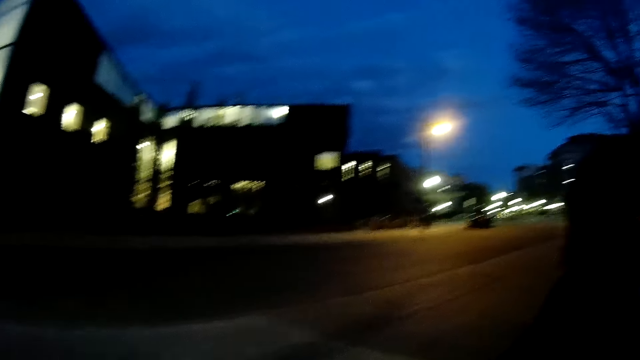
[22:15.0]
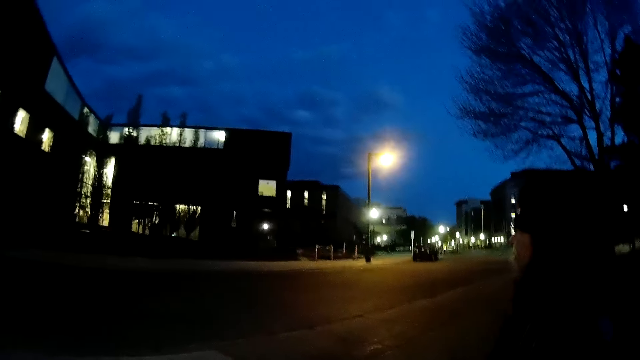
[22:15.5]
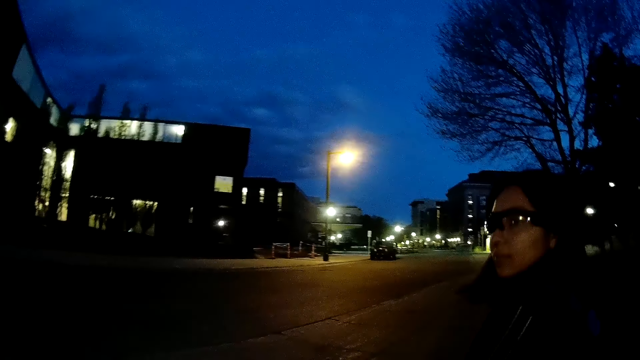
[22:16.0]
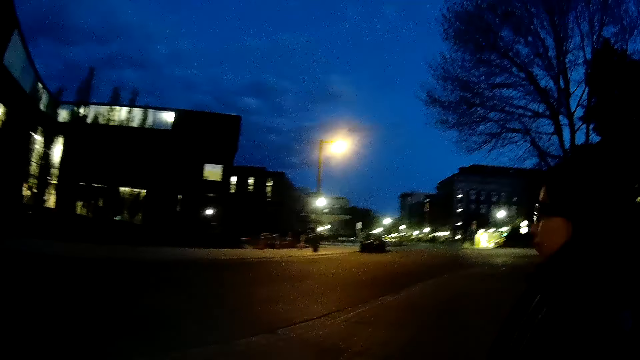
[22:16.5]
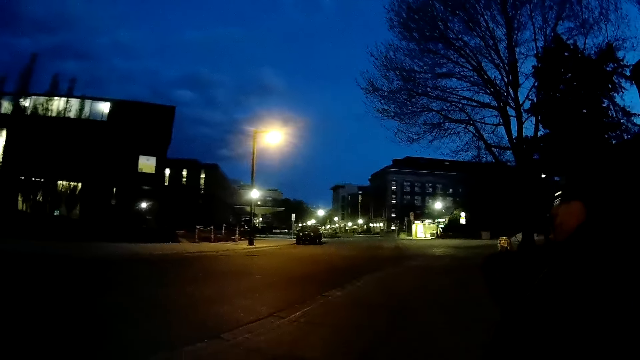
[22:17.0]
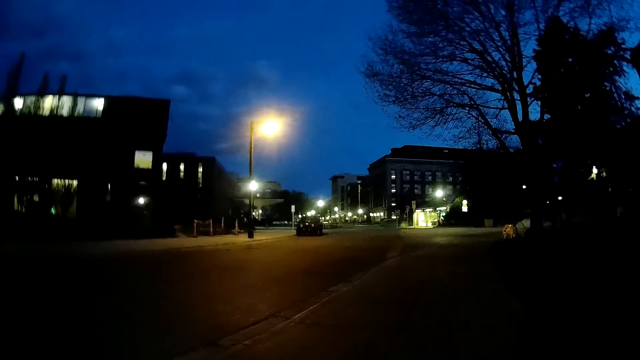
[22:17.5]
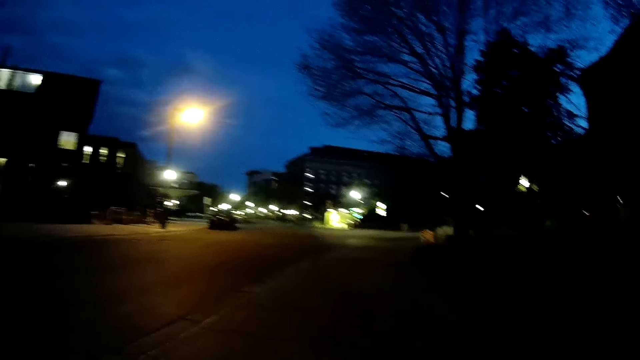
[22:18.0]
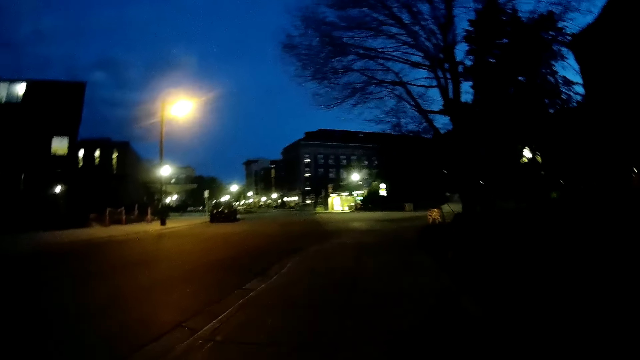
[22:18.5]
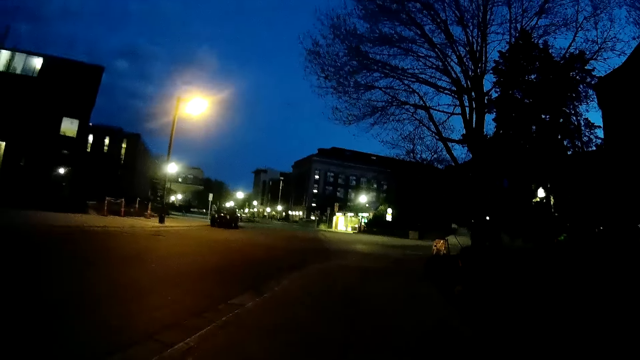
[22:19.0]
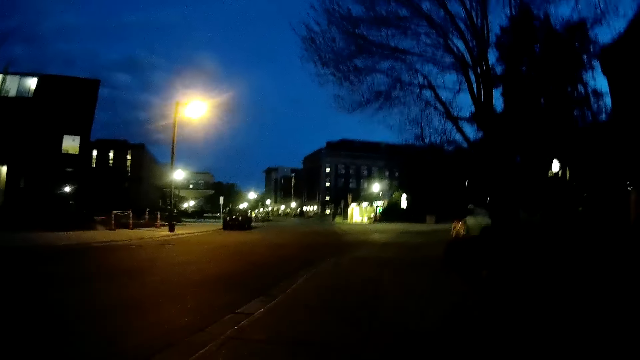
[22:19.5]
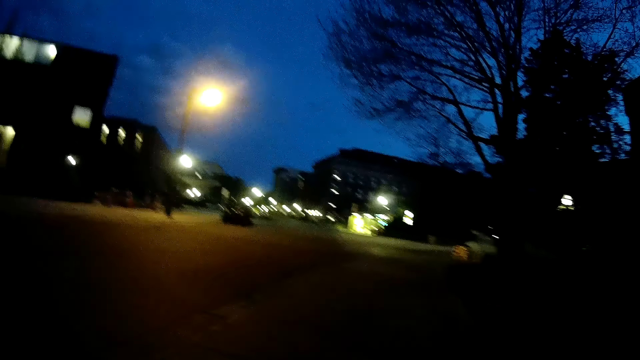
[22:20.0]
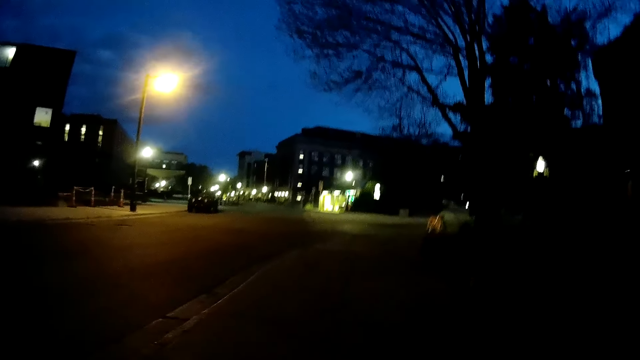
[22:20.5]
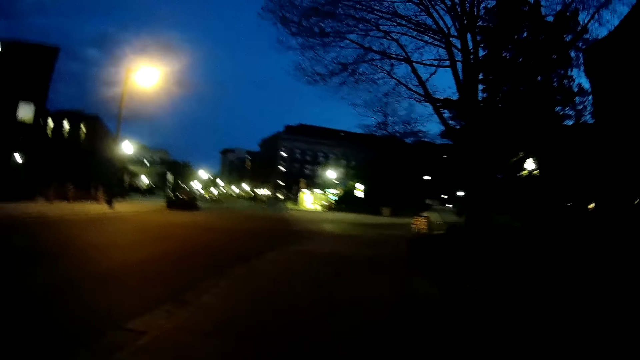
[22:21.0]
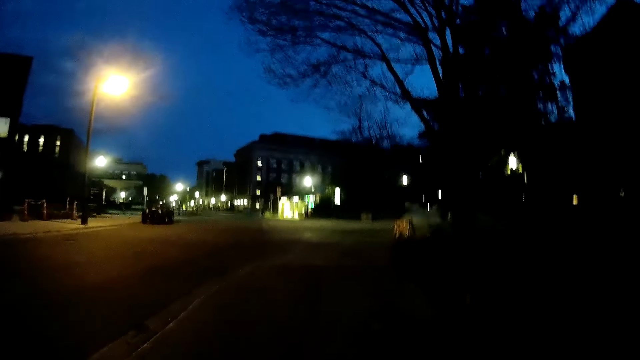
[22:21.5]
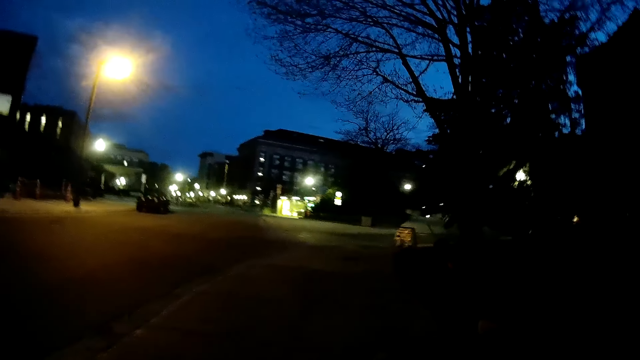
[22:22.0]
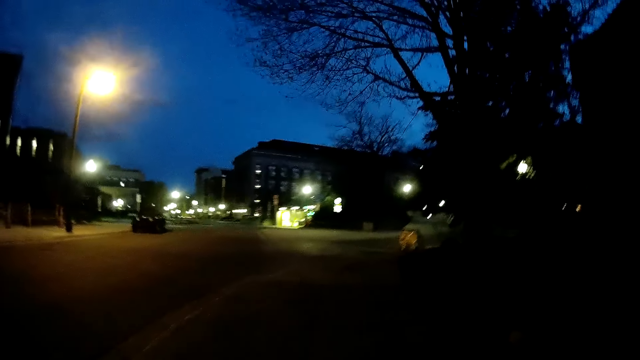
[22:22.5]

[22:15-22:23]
The camera wearer looks at a person. They walk around.

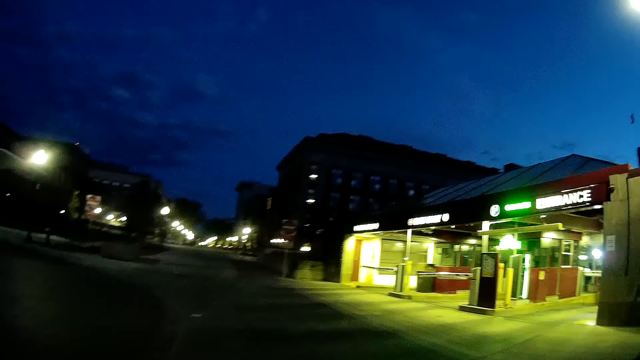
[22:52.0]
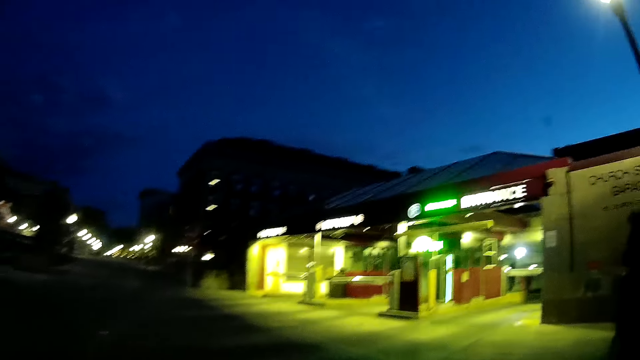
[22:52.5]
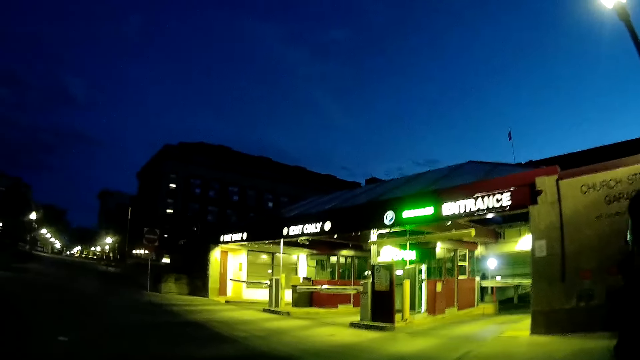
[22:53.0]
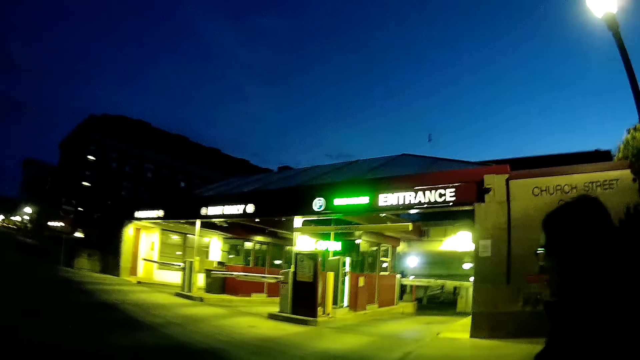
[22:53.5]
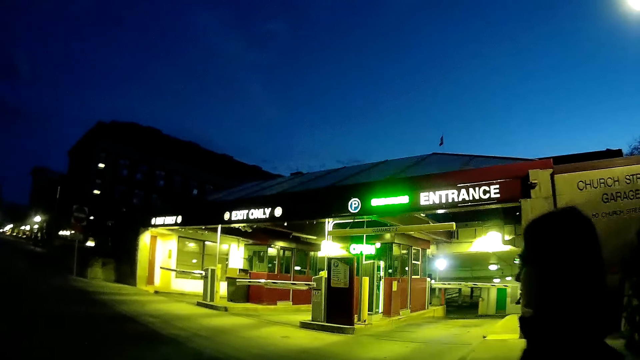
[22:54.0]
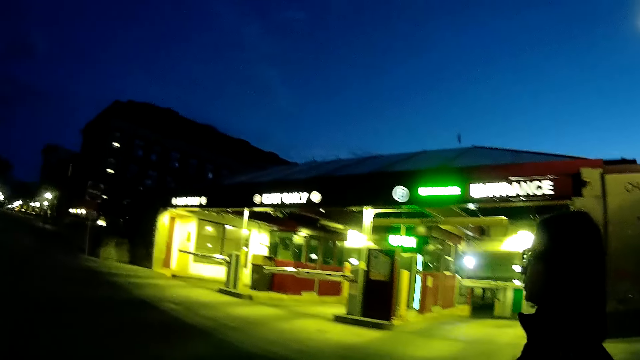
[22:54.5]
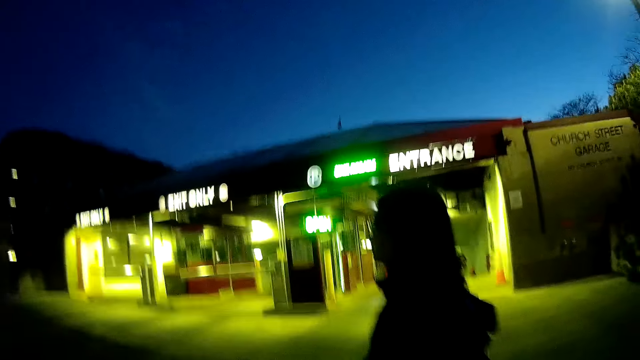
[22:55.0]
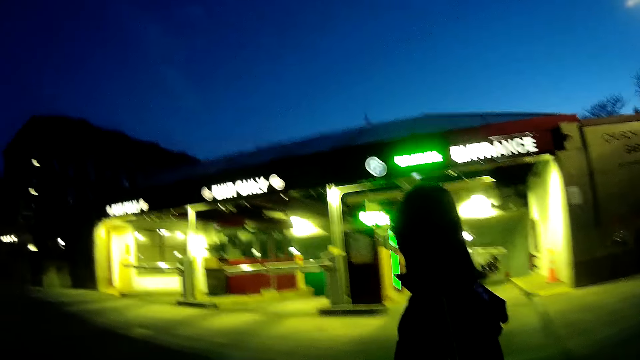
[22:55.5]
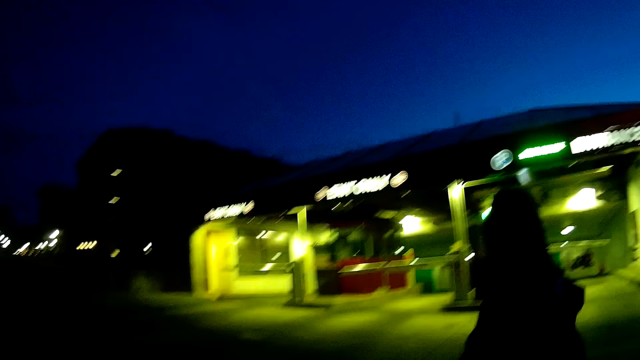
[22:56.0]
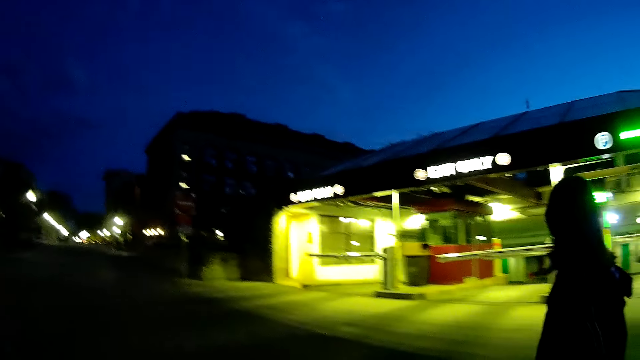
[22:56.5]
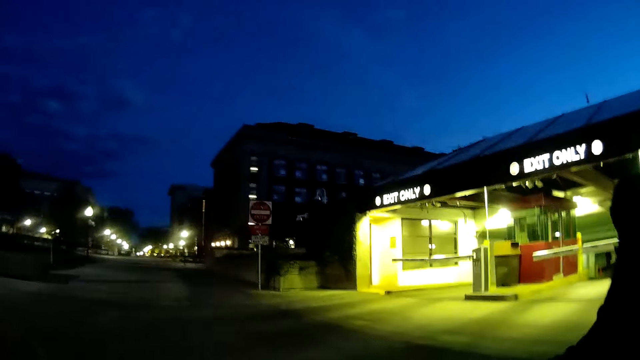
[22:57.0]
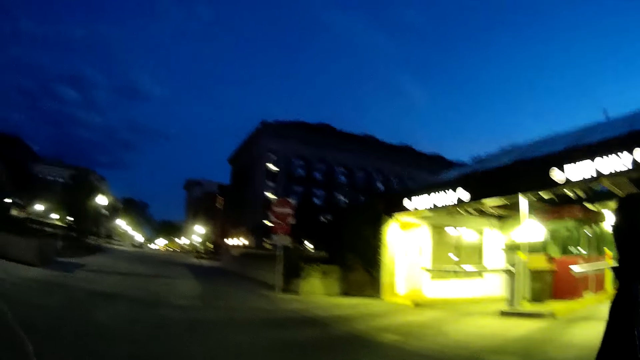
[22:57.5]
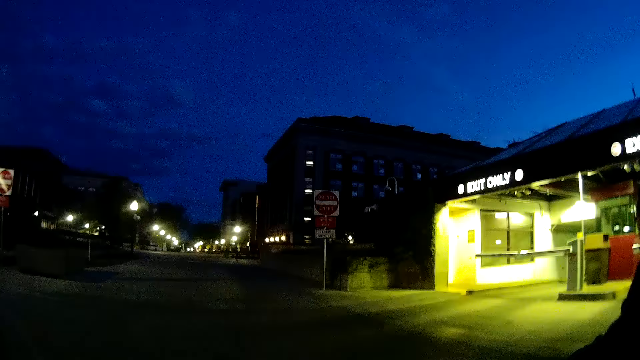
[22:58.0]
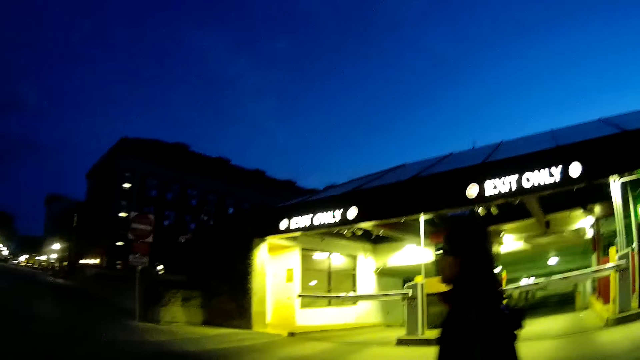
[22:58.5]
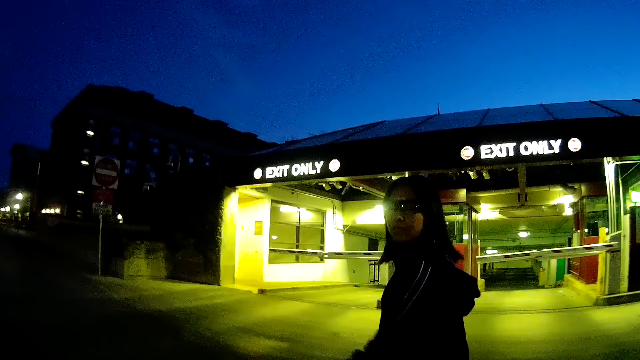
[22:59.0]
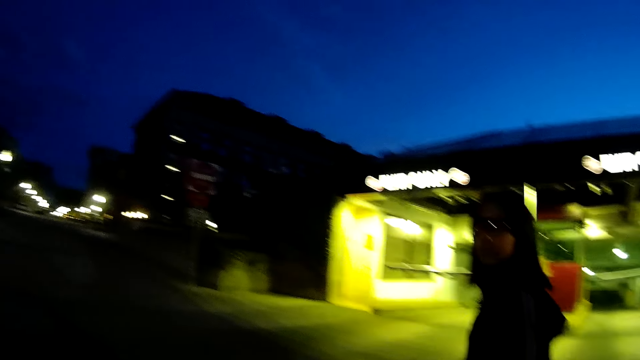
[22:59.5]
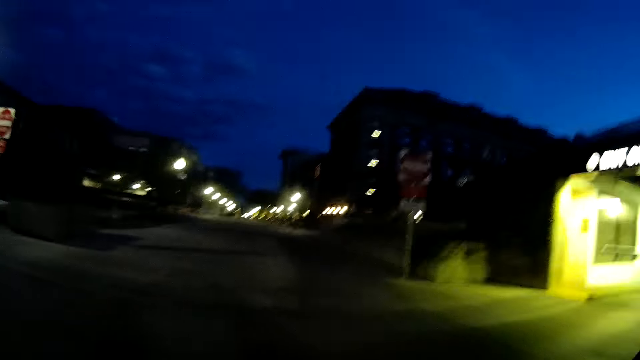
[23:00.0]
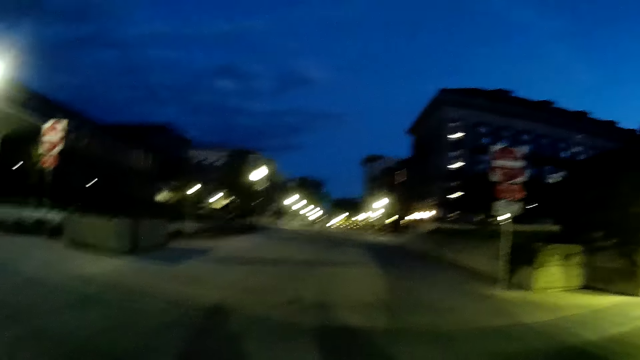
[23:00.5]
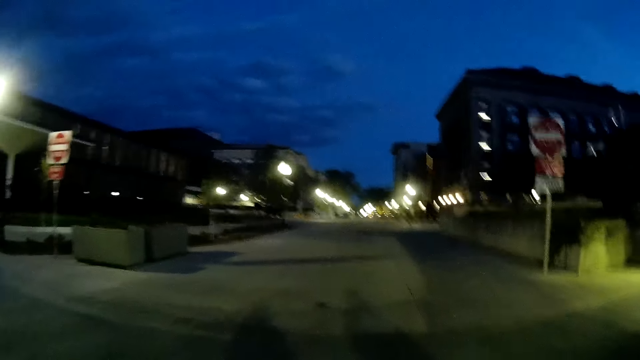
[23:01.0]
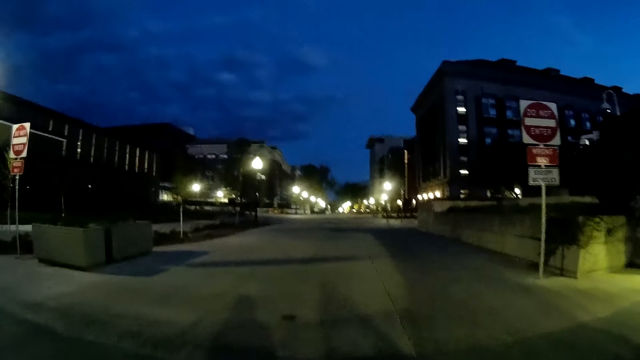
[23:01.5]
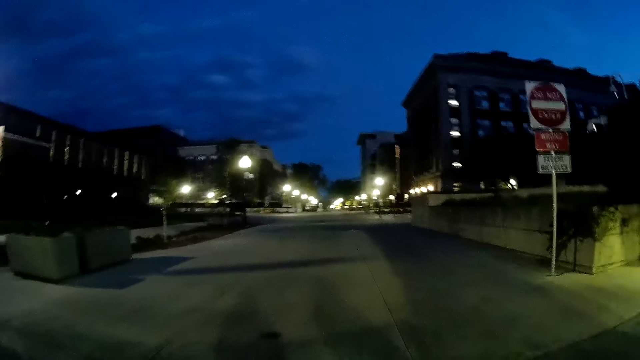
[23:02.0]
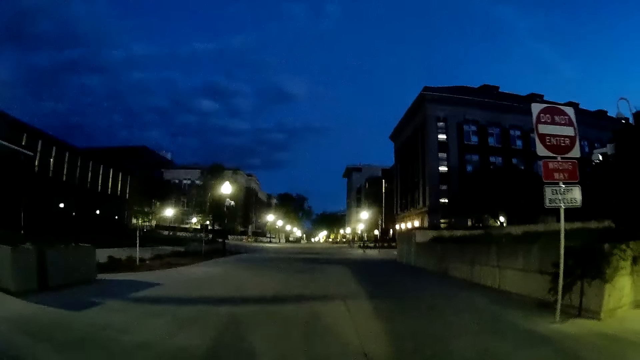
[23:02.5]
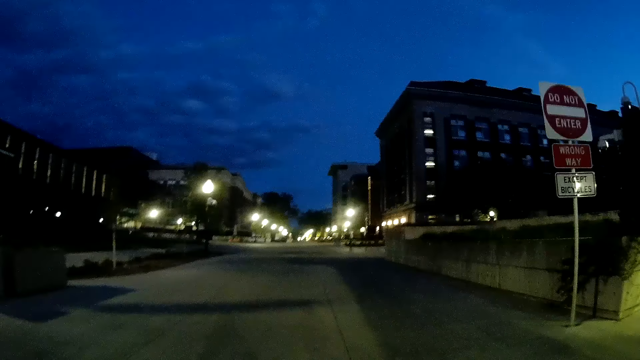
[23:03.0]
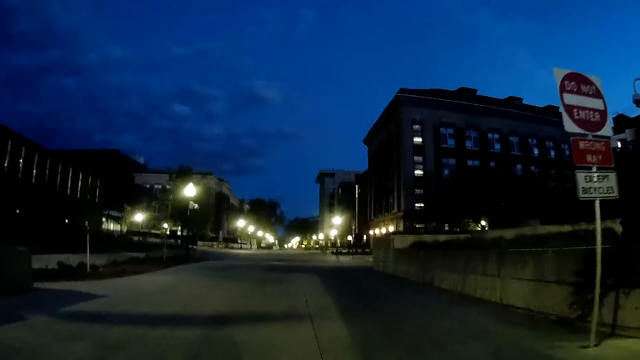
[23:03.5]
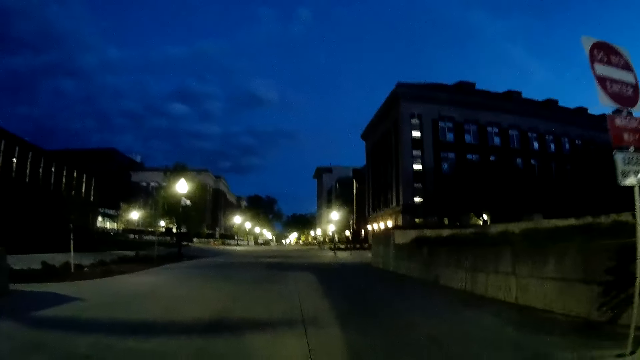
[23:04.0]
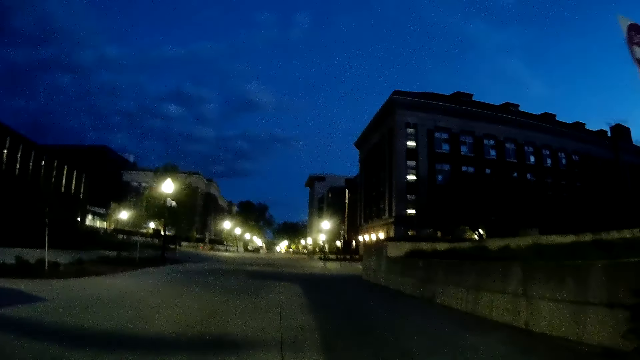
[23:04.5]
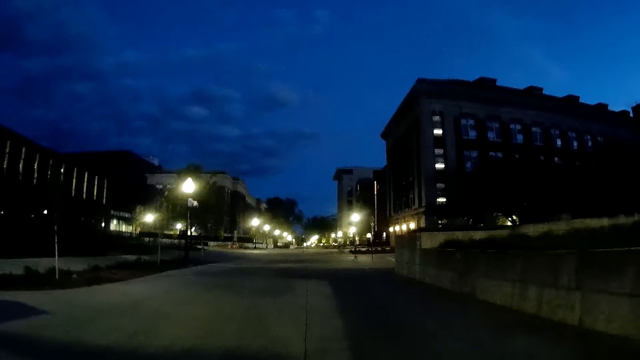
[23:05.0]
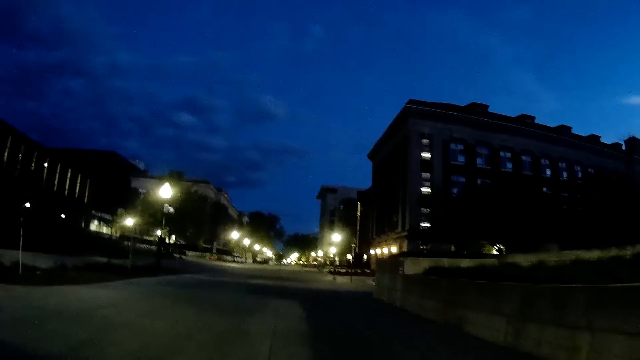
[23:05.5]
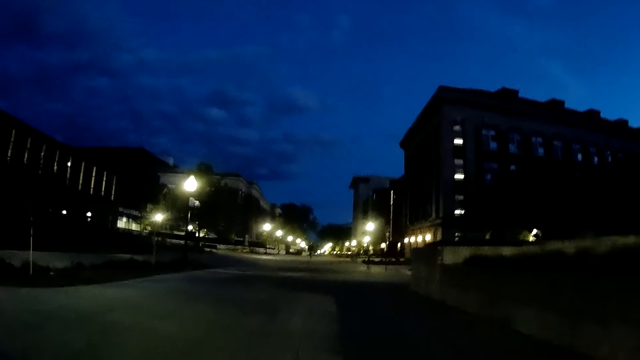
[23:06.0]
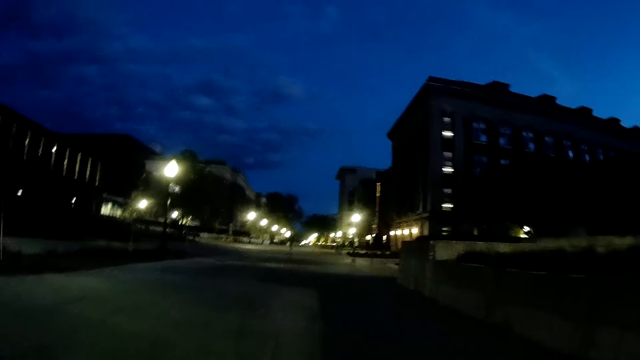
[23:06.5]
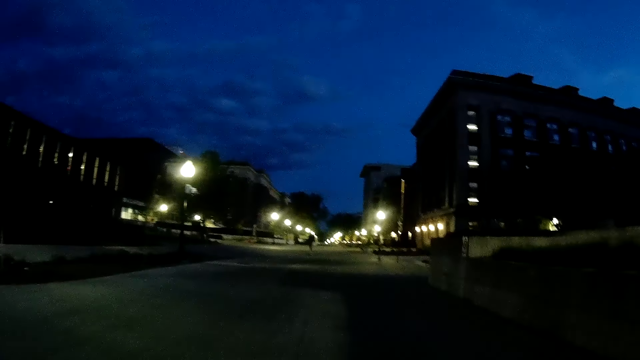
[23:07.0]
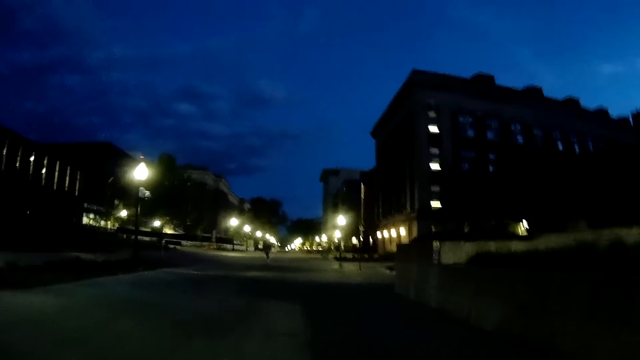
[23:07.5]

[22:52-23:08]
A woman walks beside the camera wearer on the streets.
